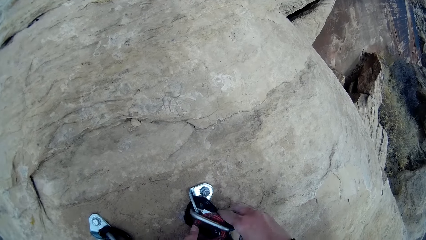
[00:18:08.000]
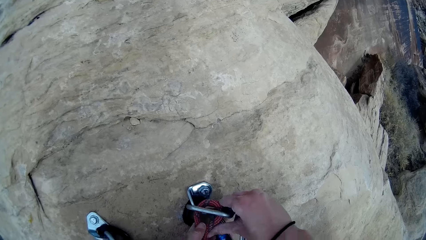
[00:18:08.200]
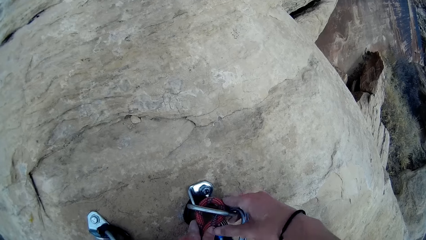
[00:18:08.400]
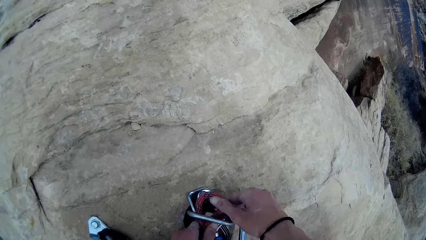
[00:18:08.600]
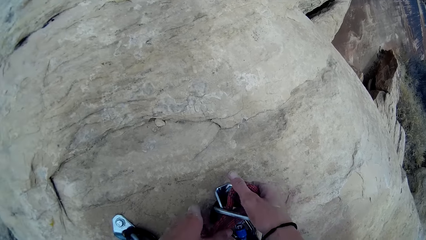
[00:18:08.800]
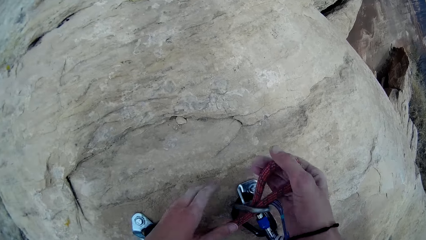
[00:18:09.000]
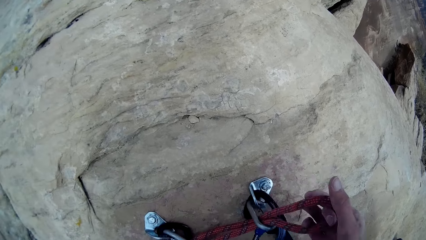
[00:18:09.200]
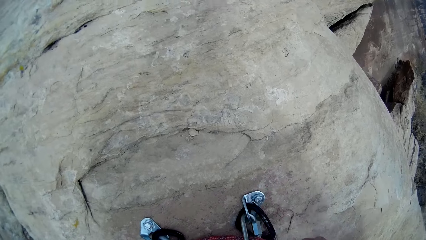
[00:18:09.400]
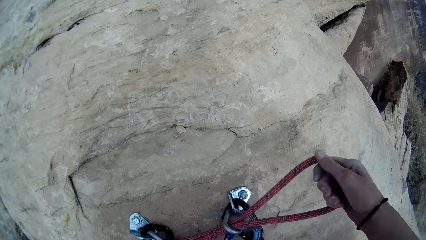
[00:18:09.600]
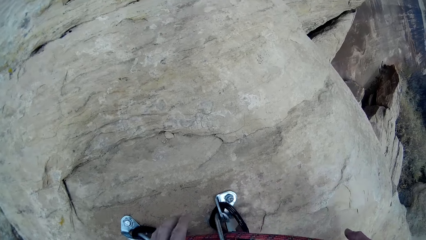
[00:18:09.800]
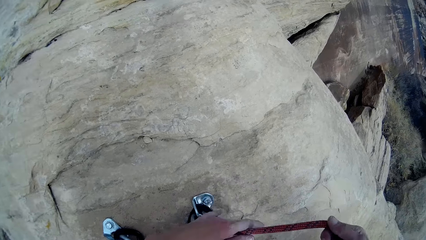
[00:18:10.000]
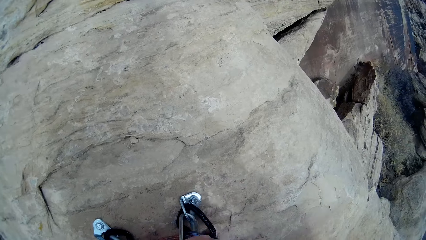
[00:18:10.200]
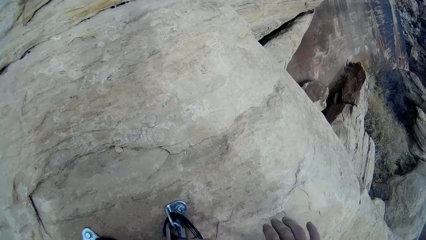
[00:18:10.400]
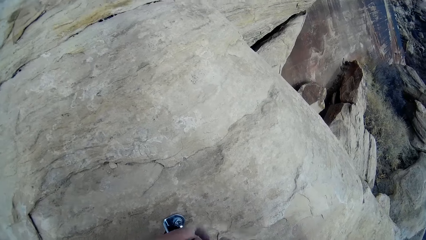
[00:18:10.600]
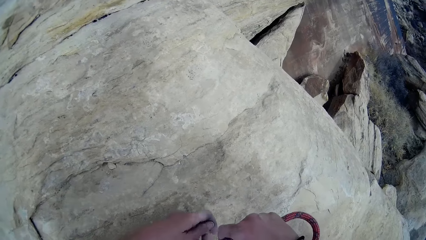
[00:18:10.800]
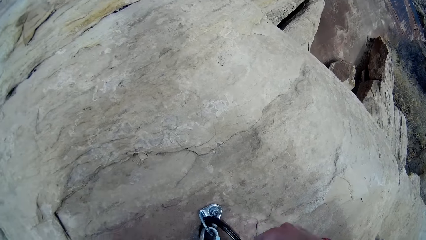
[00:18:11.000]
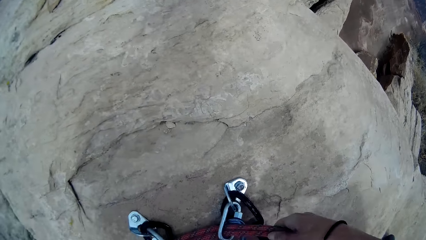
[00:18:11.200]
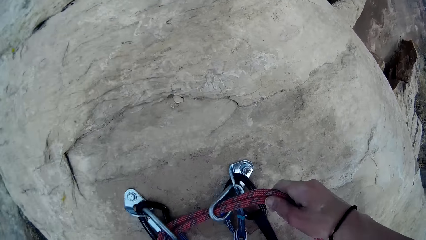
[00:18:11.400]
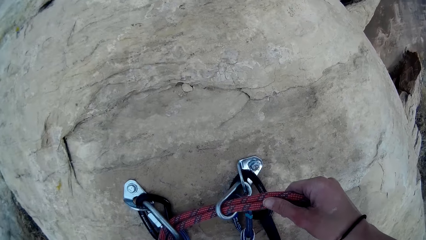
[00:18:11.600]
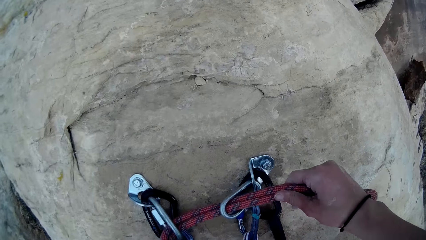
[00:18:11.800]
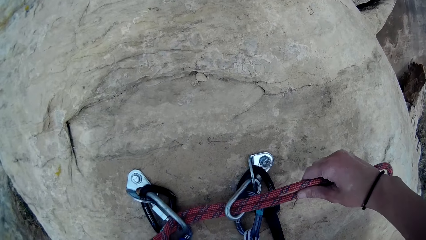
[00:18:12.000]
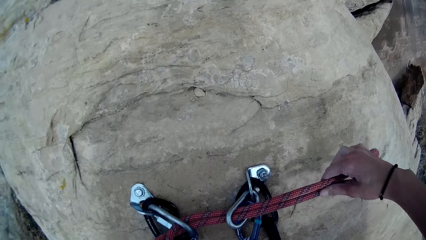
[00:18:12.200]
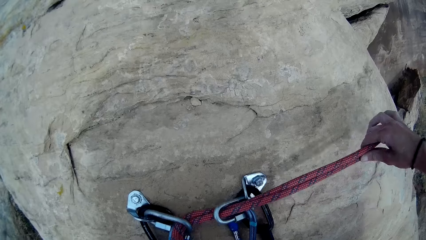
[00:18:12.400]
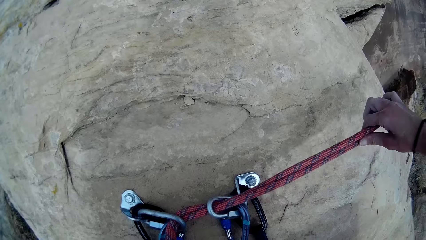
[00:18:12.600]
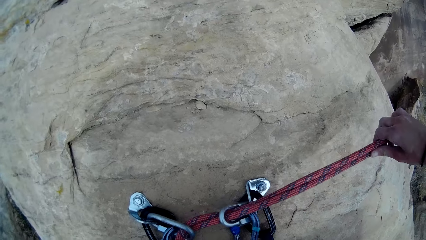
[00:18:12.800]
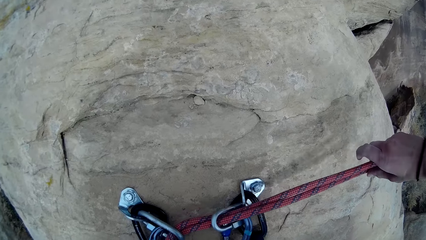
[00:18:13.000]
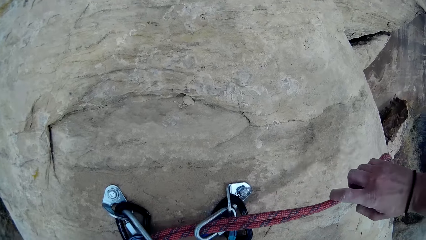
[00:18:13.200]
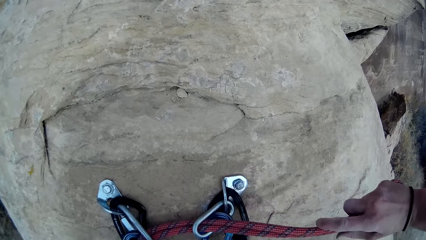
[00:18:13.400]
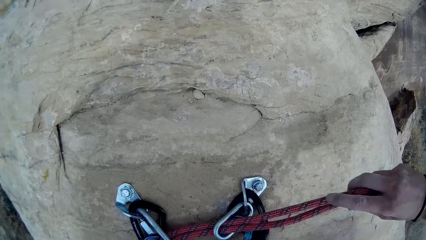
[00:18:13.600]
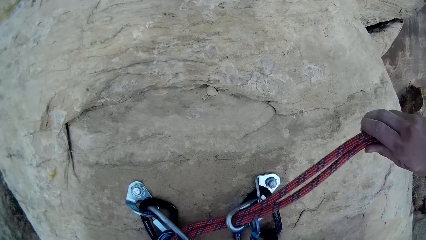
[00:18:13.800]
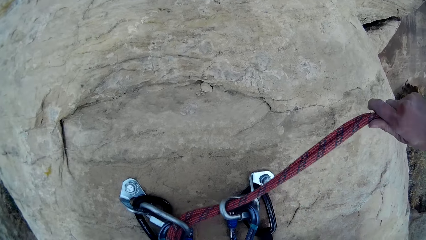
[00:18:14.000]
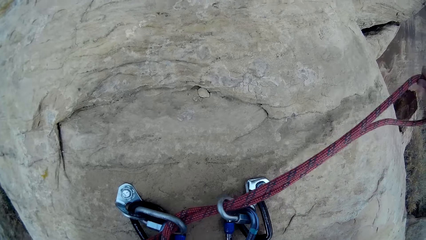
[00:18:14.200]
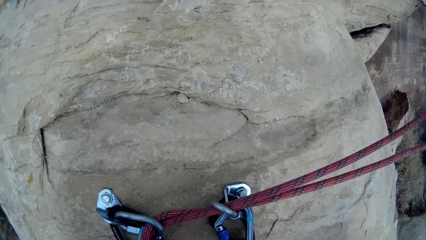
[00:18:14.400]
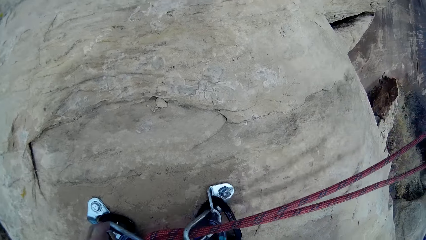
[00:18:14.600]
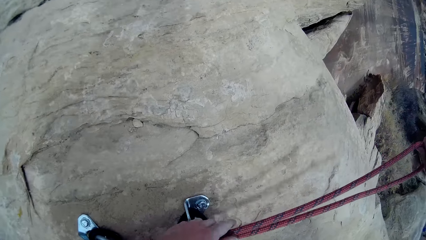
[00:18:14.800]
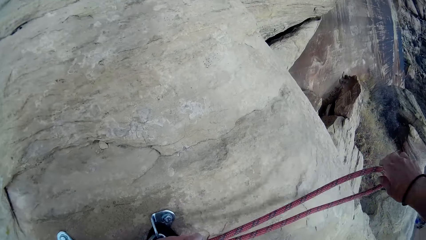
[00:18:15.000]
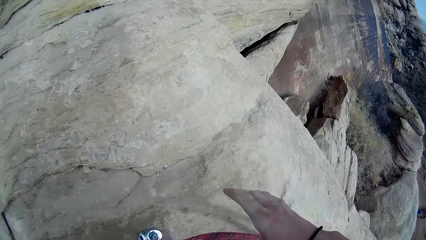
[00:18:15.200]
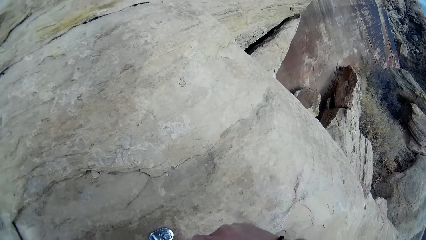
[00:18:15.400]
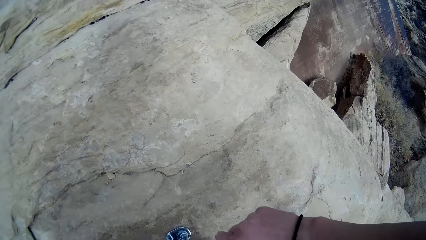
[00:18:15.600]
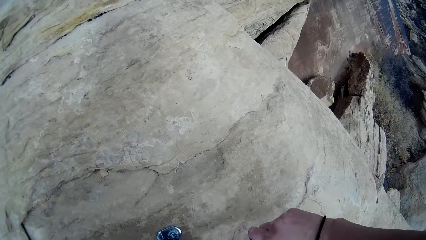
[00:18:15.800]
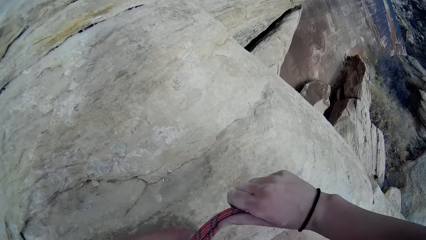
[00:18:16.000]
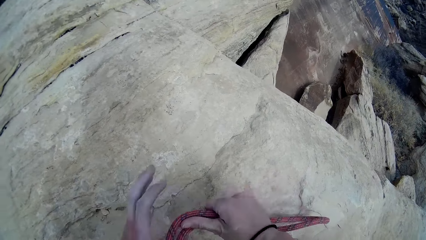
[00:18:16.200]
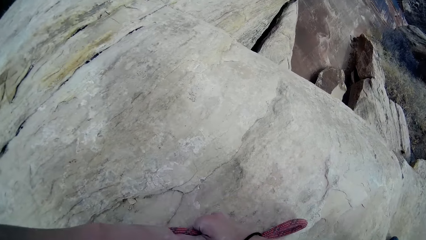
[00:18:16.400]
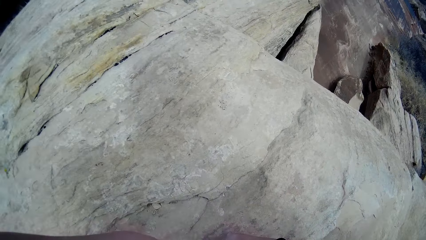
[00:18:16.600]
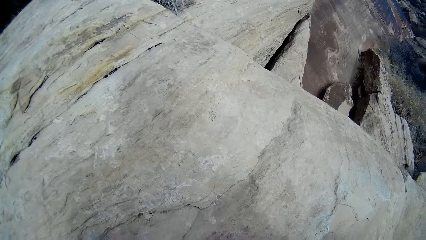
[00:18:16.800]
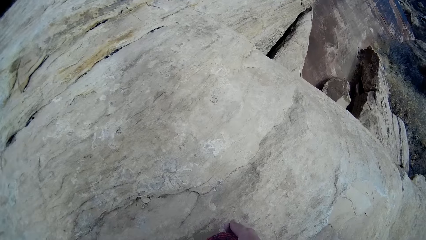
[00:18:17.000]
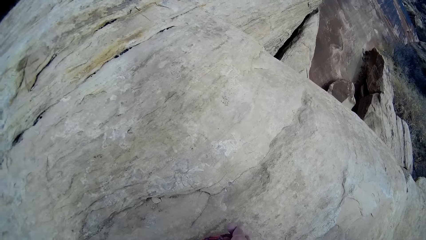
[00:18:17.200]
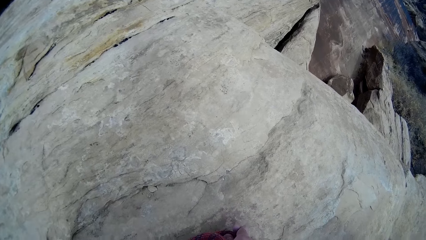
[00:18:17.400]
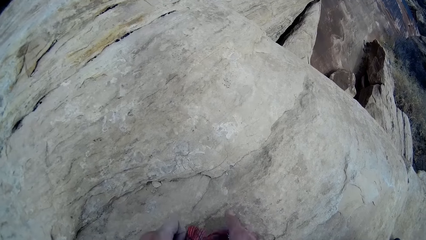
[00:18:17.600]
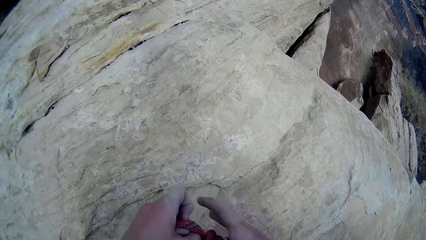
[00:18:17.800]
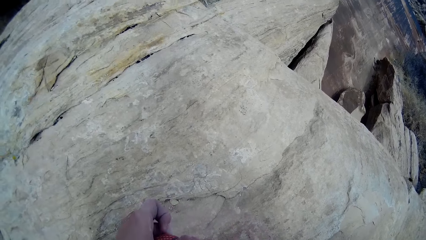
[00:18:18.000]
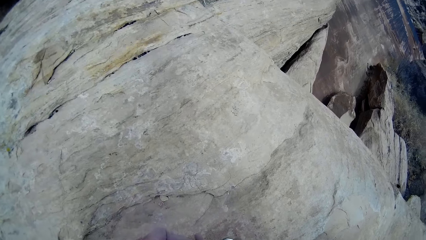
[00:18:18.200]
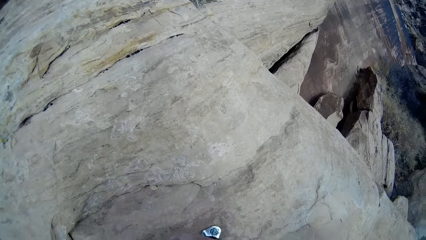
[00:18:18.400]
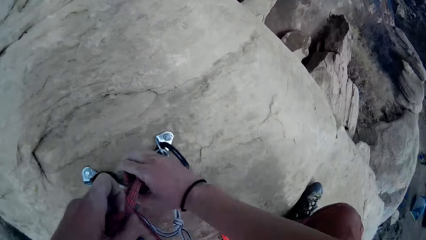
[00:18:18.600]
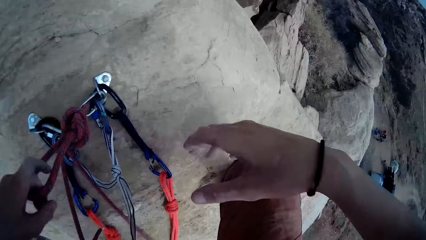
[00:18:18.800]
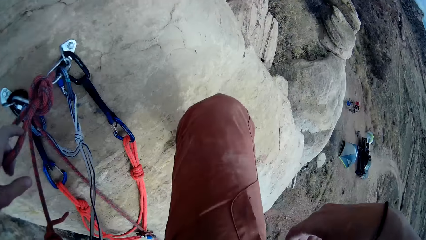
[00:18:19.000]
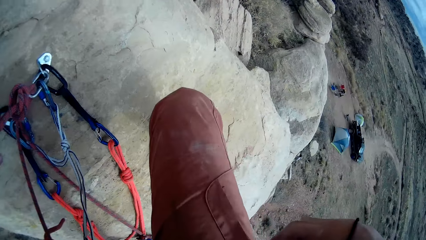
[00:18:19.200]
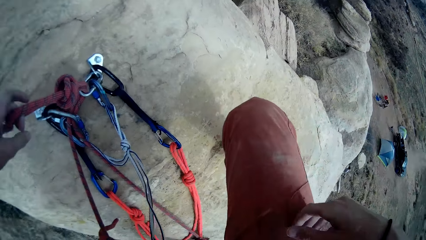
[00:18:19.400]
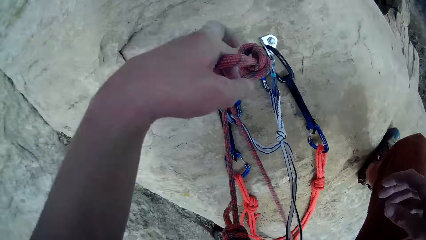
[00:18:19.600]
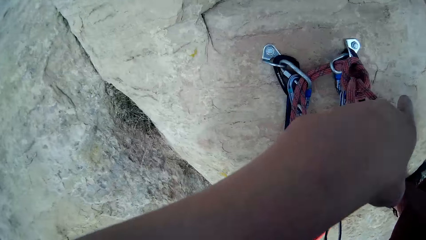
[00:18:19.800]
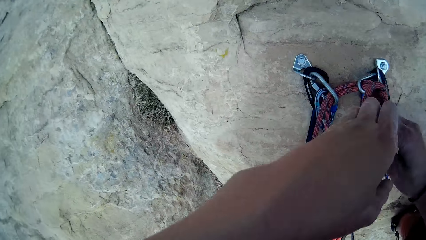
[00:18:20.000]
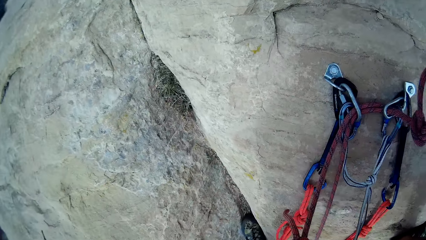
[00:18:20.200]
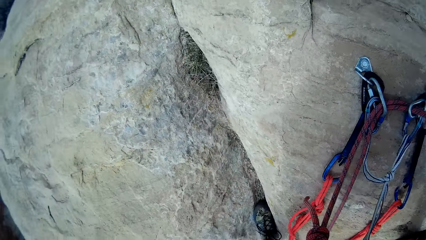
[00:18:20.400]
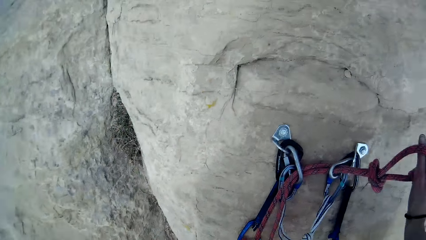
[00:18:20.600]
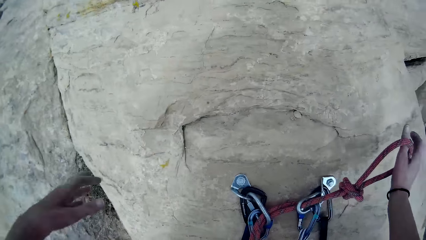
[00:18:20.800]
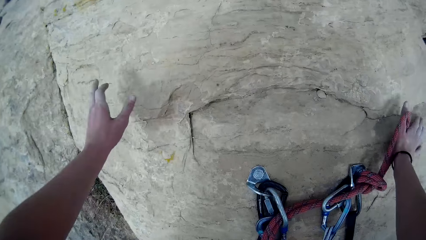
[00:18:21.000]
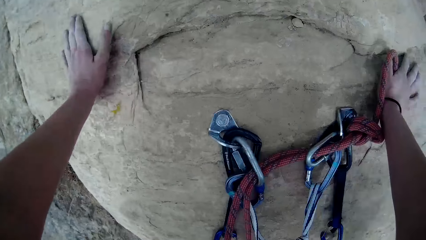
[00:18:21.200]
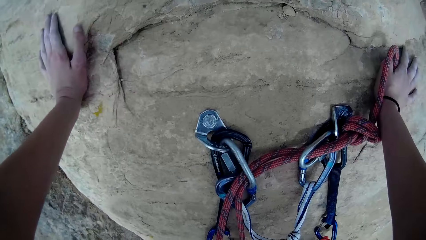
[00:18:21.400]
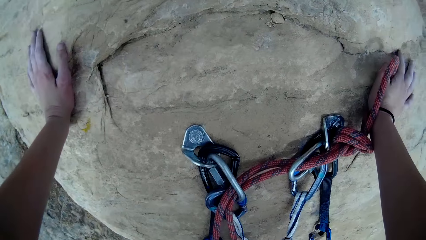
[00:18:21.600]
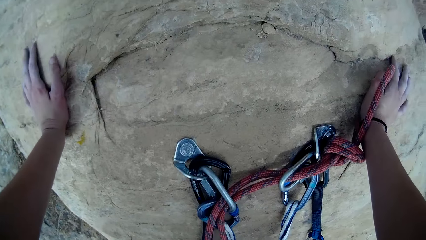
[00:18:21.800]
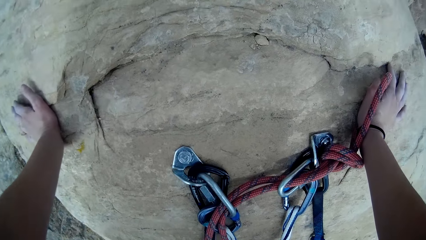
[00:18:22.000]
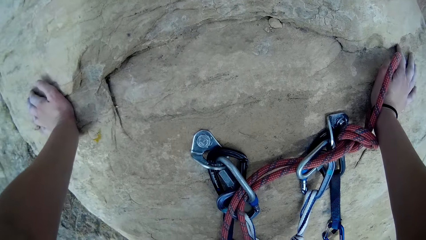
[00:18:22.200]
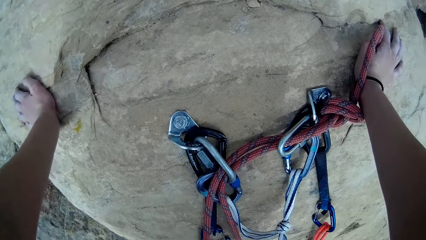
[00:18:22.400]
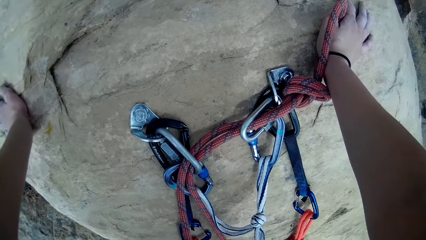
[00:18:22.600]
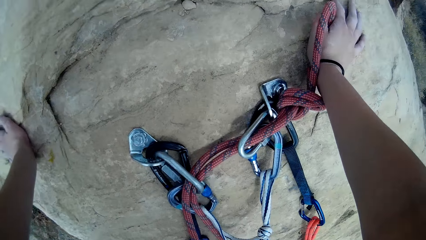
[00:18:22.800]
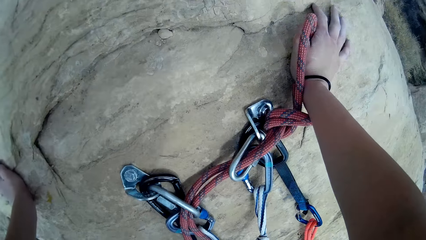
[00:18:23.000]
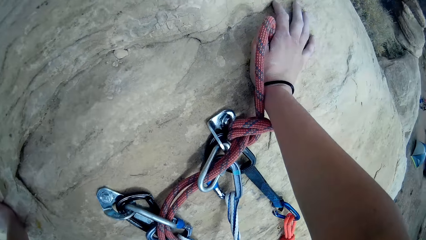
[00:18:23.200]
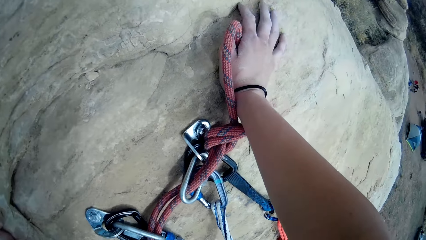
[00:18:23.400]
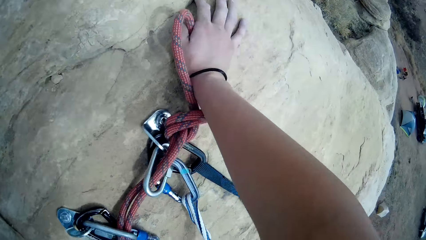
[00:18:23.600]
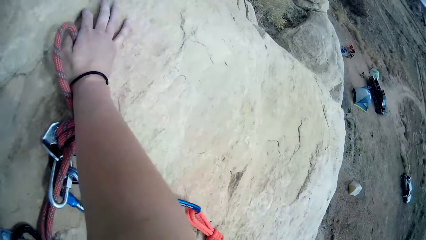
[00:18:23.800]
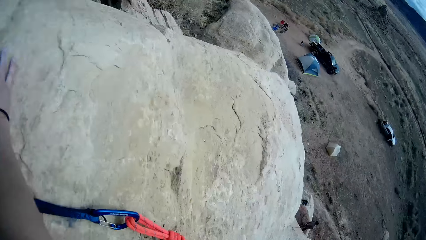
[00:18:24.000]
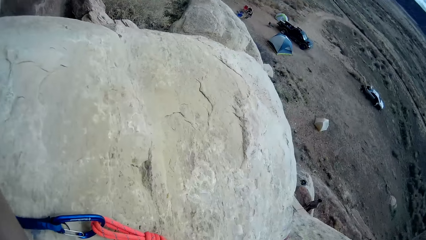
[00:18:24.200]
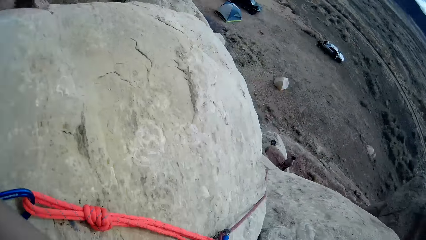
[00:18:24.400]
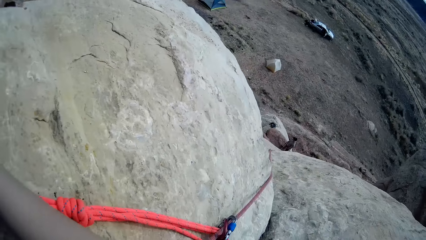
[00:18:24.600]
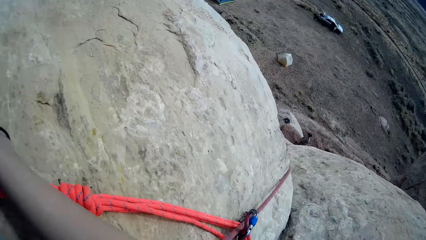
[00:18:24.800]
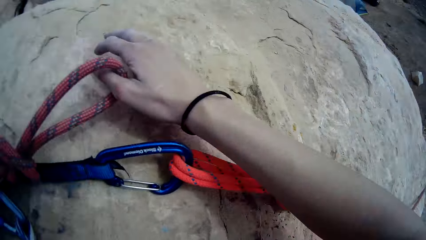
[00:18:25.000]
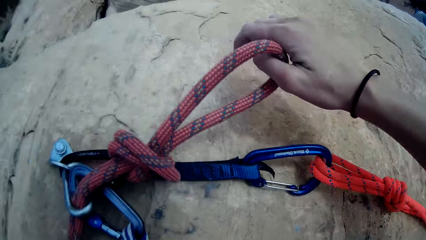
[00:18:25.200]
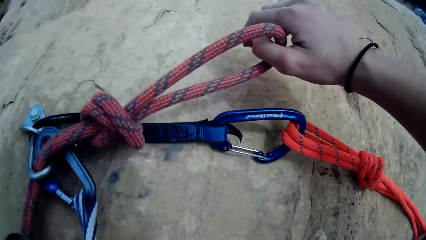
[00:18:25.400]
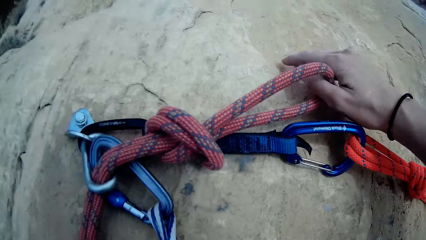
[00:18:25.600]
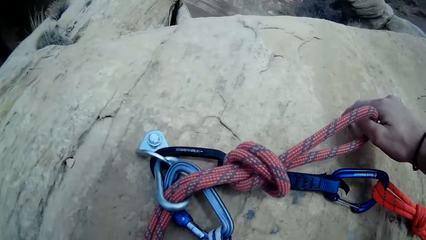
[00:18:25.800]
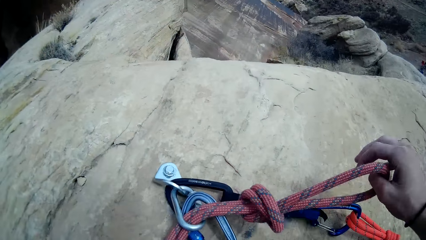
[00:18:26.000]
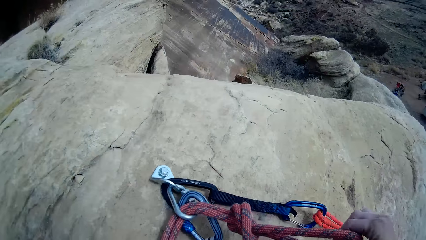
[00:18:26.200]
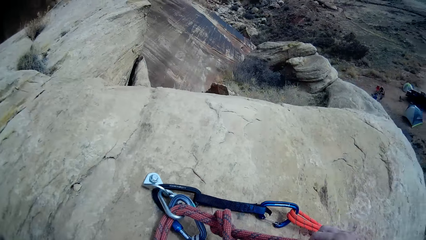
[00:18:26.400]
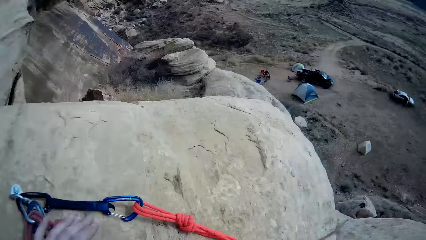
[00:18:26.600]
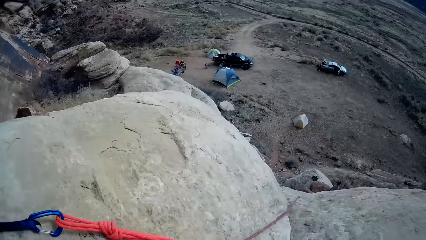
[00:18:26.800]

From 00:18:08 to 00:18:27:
The camera wearer puts the rope through the second carabiner. They tie the rope on the locking carabiner. They pull the rope. They tie the rope. They look around.
